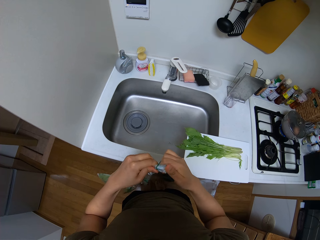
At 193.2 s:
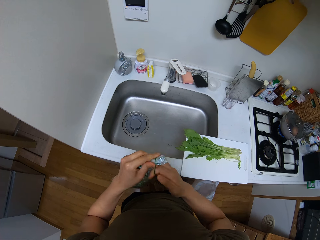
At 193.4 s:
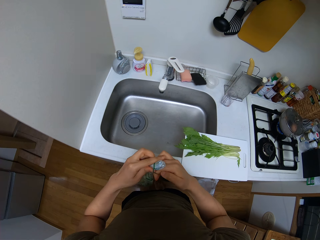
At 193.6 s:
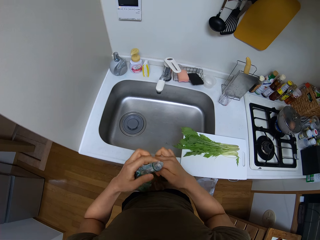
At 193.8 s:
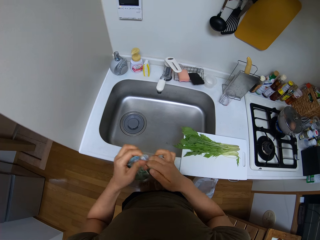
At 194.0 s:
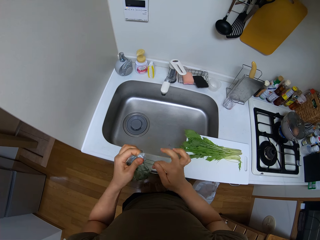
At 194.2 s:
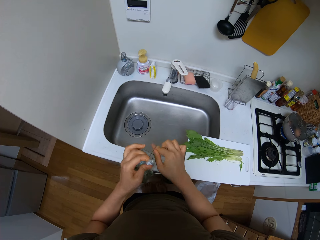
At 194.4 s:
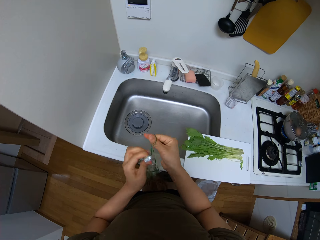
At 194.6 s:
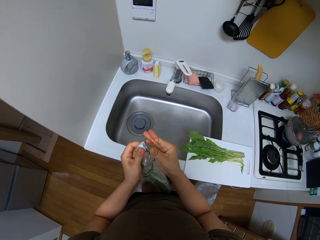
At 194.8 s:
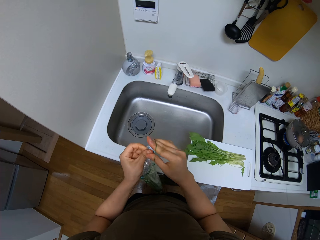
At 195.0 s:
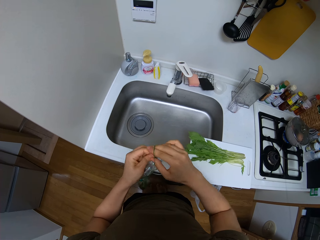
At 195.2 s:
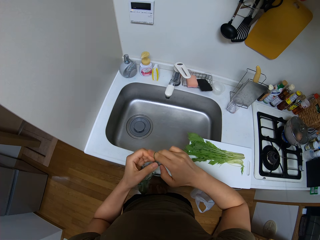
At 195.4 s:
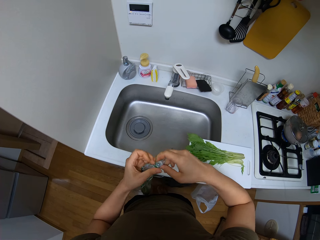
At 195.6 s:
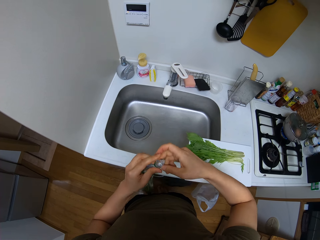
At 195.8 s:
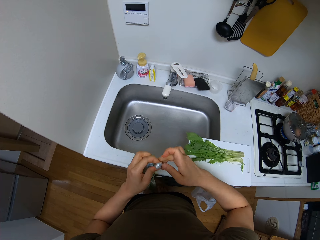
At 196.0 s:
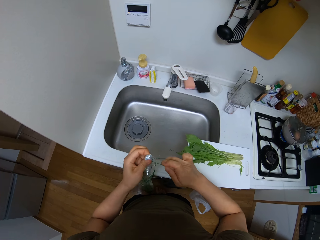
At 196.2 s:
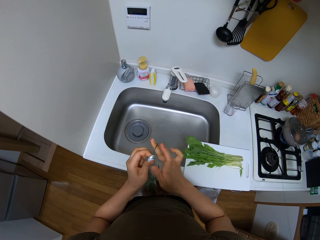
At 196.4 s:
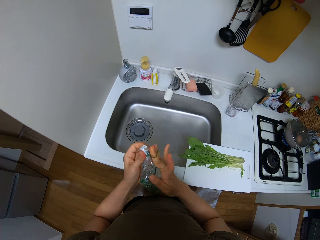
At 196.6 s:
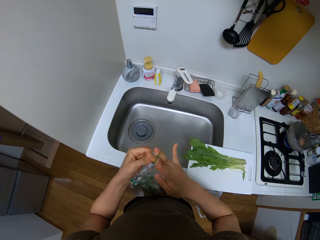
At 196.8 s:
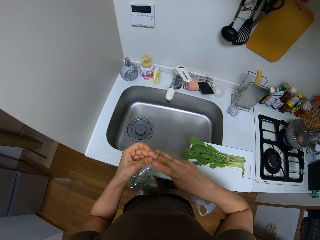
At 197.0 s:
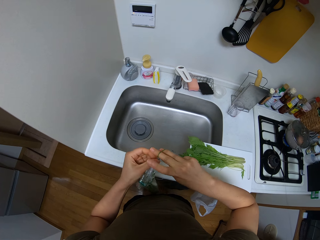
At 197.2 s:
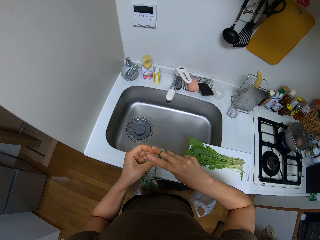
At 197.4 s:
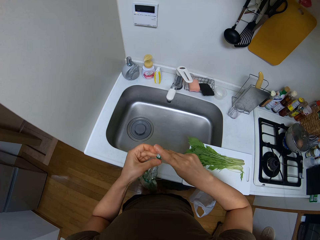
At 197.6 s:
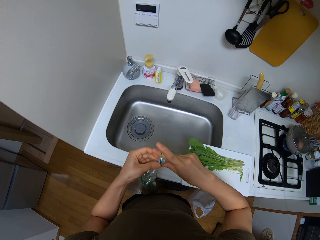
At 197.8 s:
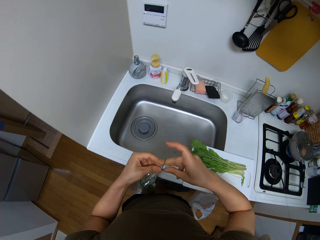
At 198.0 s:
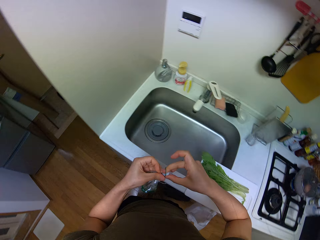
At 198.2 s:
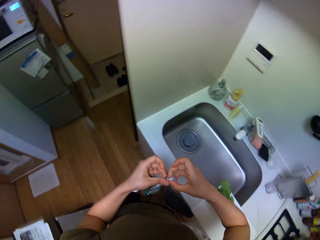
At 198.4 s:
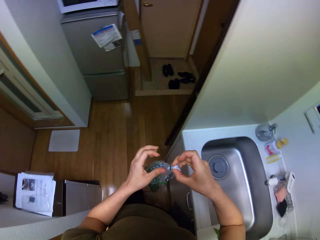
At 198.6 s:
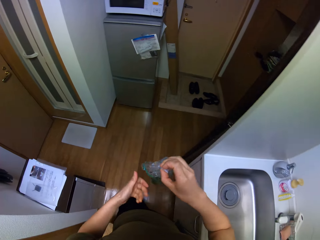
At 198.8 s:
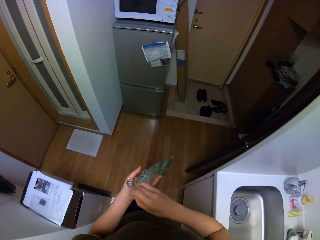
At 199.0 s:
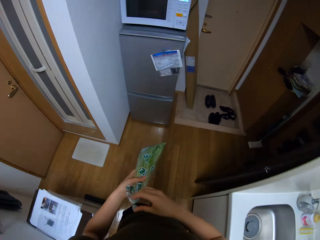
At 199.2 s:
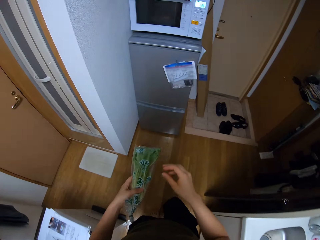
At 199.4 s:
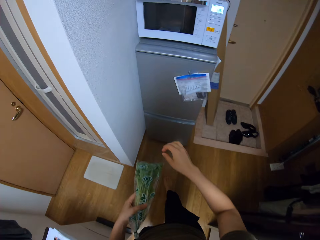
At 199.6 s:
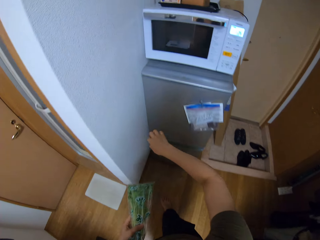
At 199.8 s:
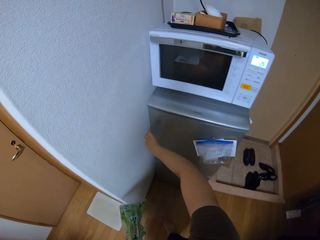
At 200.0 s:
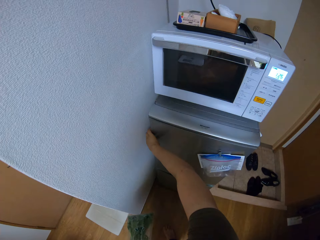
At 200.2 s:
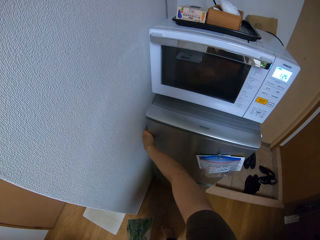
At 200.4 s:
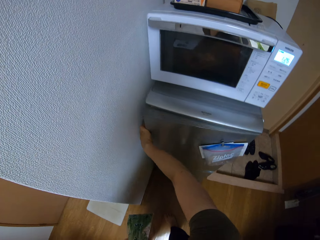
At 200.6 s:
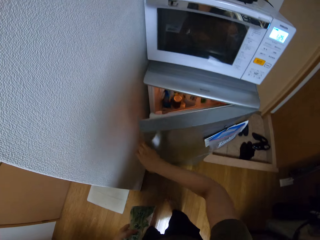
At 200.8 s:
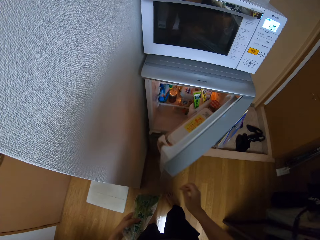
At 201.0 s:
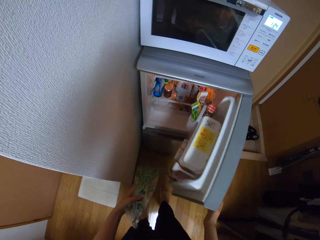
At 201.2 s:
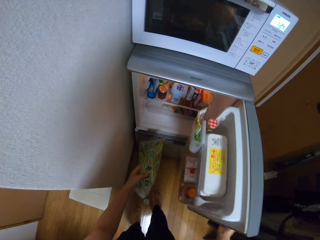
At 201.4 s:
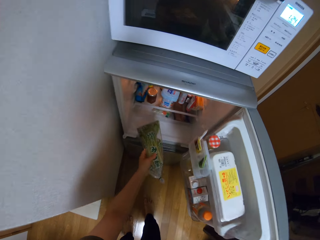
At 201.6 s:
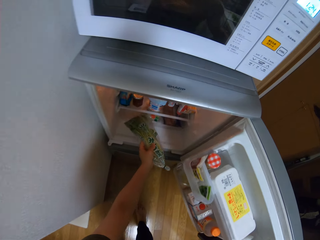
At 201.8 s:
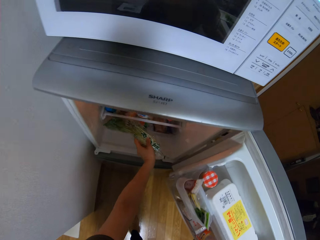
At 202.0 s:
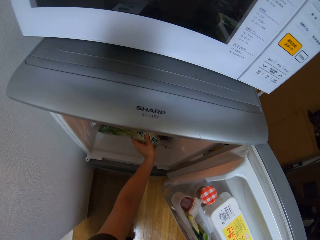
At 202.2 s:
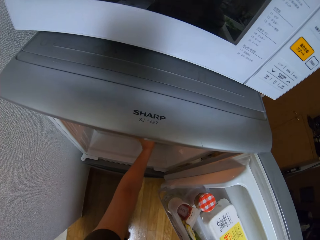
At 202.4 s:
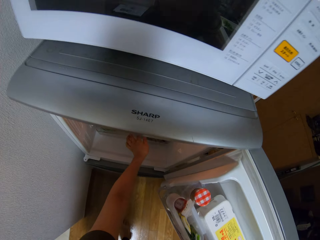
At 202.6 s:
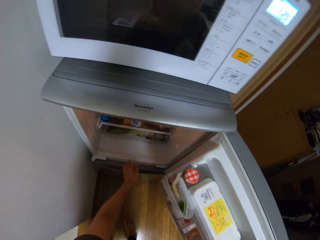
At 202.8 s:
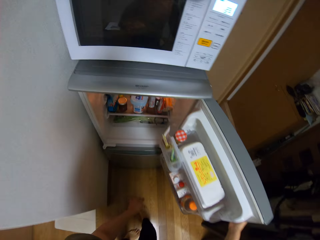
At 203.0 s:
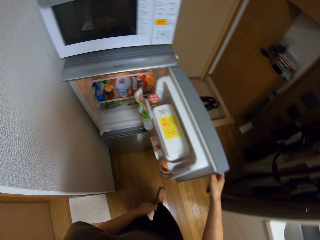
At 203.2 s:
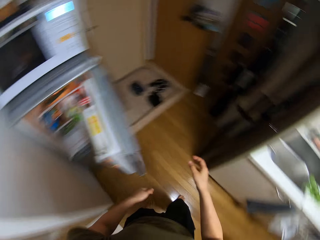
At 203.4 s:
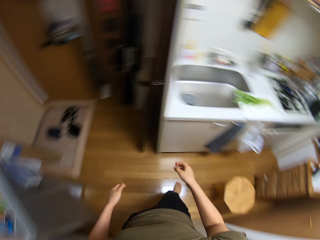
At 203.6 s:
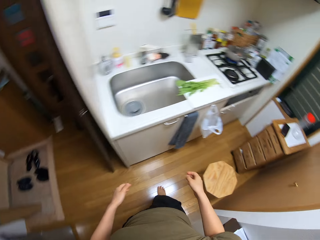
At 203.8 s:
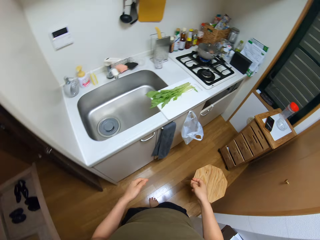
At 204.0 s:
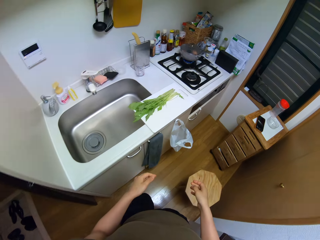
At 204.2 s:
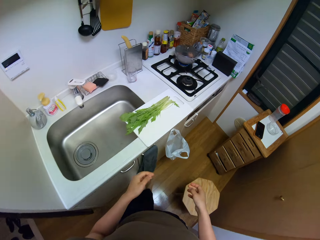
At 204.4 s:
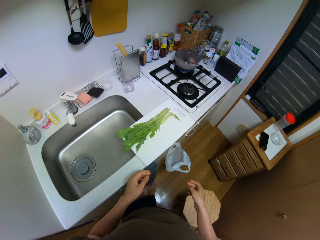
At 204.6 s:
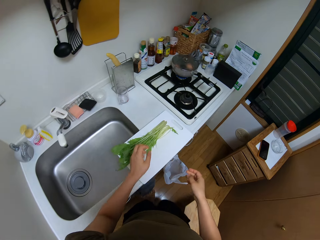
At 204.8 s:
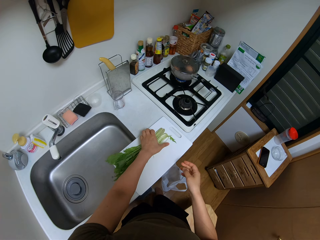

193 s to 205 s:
The camera wearer wraps the packet. They walk. They open the fridge. They put the packet of vegetables in the fridge. They close the fridge. They walk.

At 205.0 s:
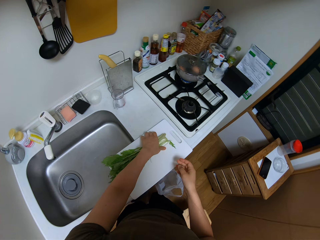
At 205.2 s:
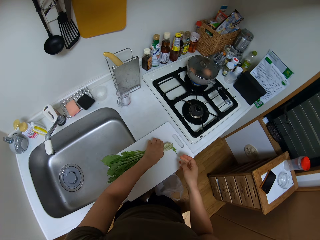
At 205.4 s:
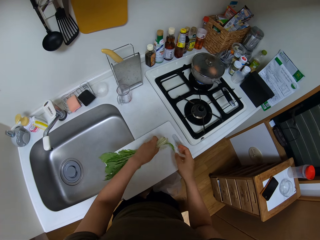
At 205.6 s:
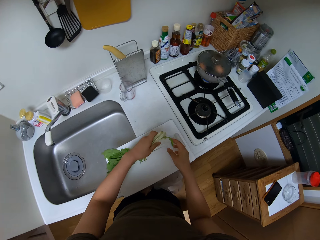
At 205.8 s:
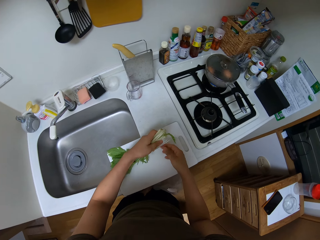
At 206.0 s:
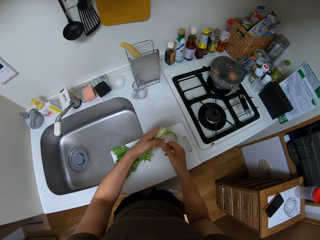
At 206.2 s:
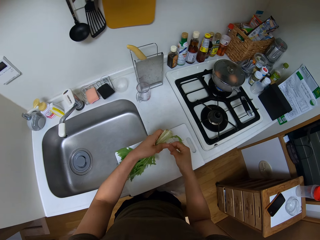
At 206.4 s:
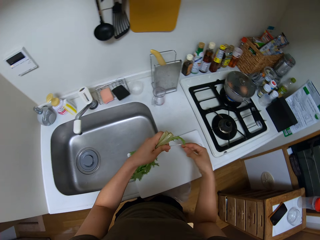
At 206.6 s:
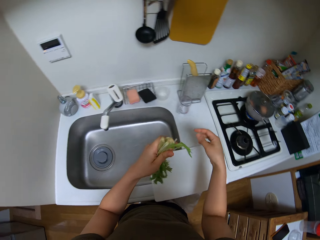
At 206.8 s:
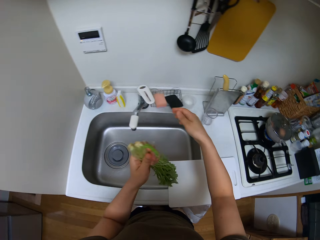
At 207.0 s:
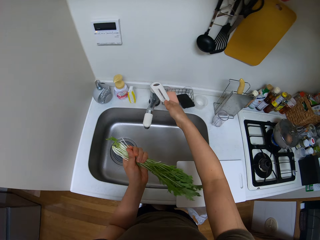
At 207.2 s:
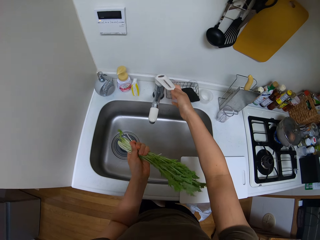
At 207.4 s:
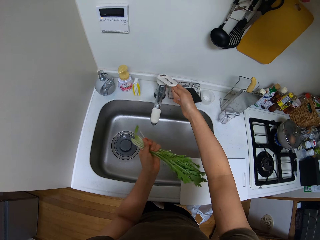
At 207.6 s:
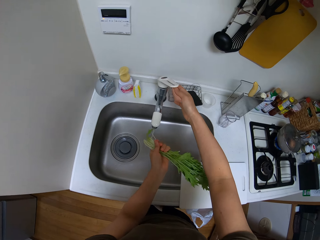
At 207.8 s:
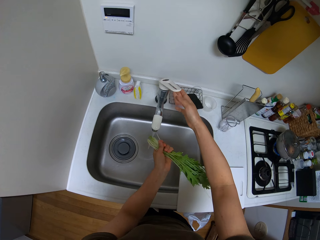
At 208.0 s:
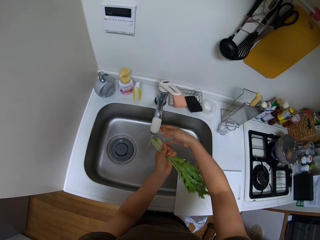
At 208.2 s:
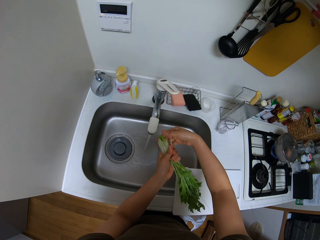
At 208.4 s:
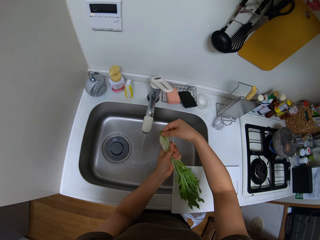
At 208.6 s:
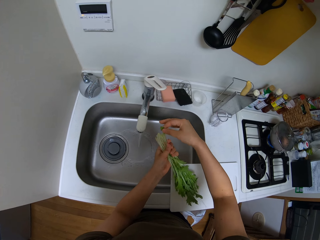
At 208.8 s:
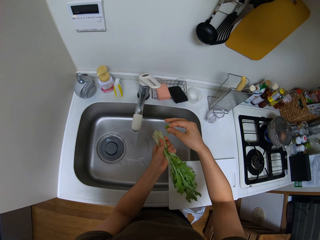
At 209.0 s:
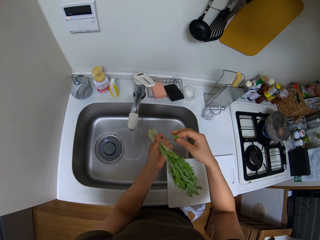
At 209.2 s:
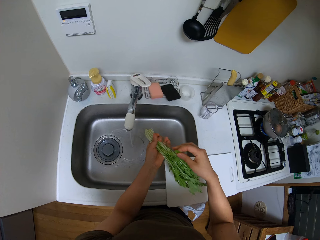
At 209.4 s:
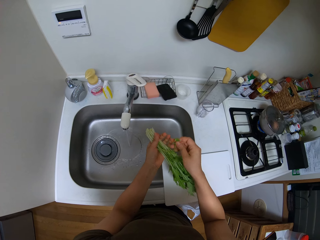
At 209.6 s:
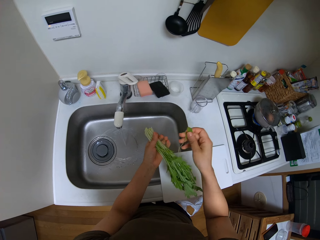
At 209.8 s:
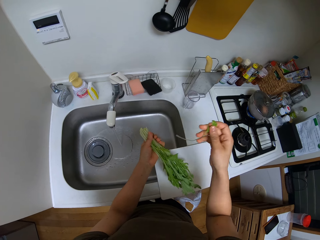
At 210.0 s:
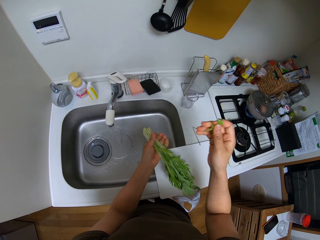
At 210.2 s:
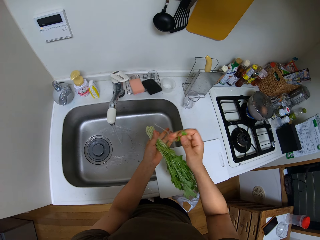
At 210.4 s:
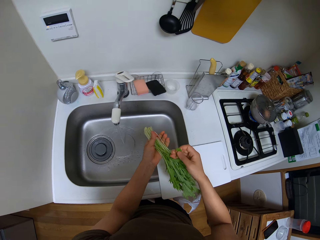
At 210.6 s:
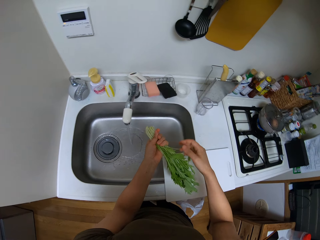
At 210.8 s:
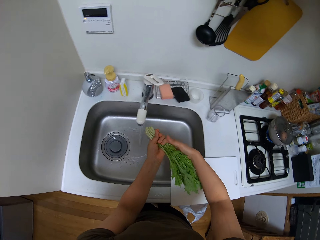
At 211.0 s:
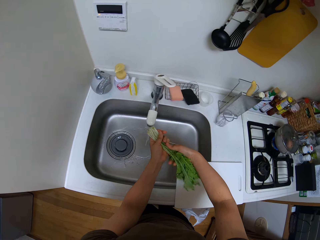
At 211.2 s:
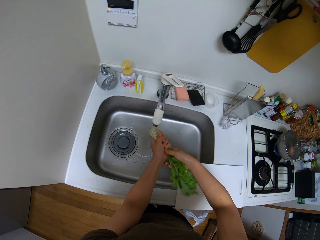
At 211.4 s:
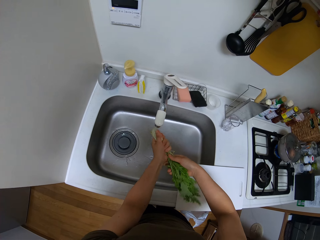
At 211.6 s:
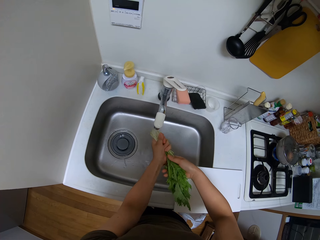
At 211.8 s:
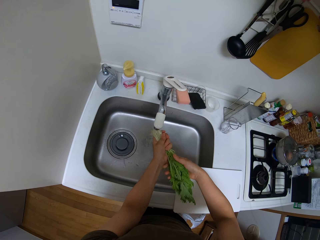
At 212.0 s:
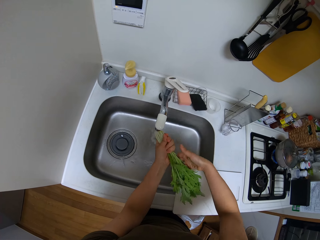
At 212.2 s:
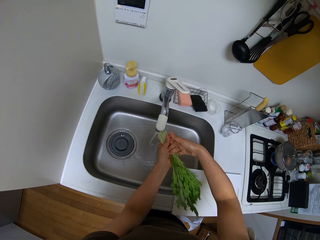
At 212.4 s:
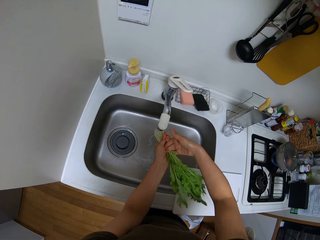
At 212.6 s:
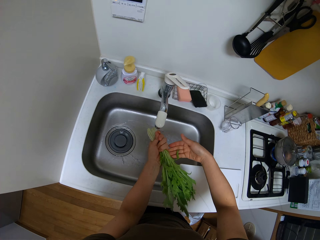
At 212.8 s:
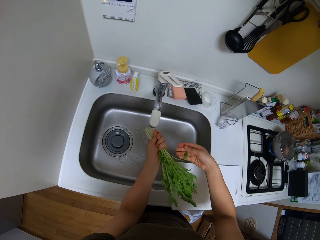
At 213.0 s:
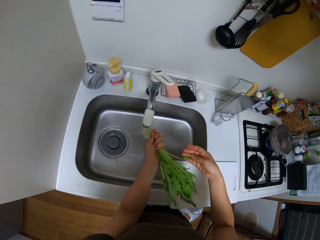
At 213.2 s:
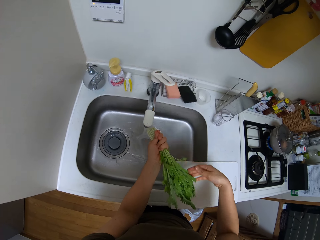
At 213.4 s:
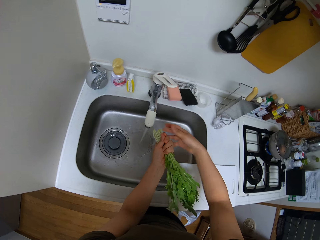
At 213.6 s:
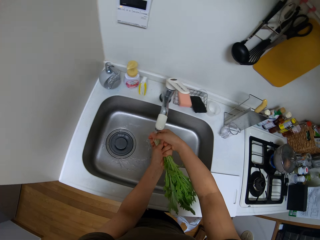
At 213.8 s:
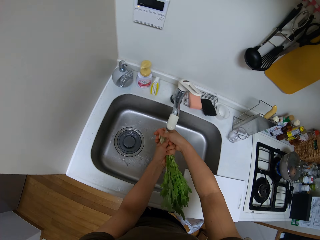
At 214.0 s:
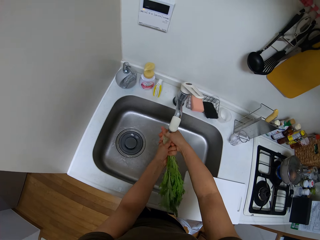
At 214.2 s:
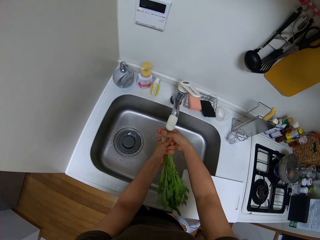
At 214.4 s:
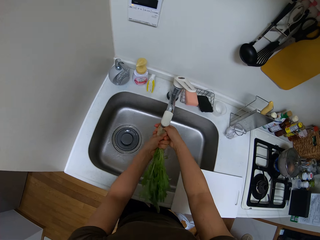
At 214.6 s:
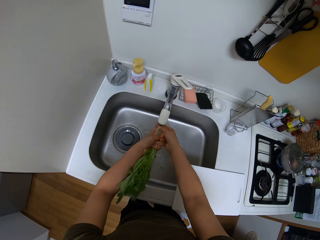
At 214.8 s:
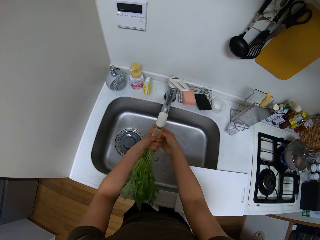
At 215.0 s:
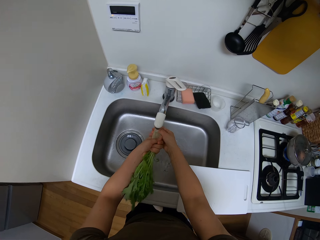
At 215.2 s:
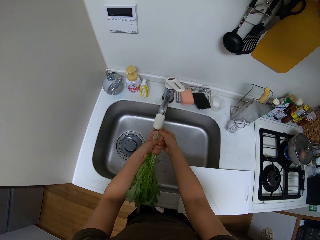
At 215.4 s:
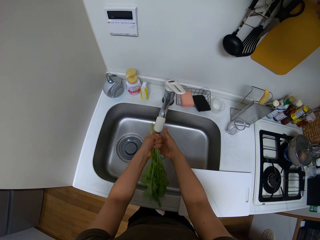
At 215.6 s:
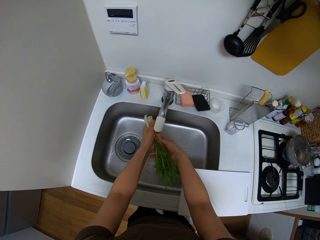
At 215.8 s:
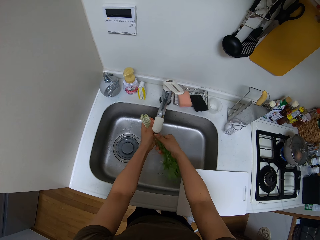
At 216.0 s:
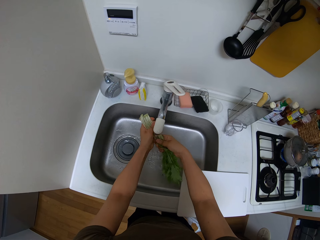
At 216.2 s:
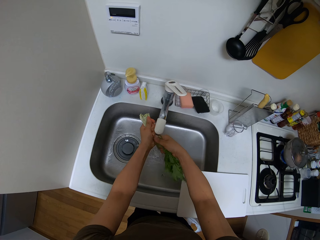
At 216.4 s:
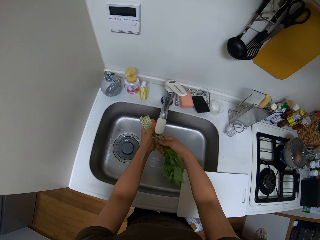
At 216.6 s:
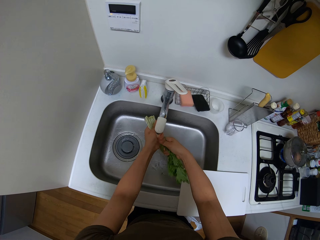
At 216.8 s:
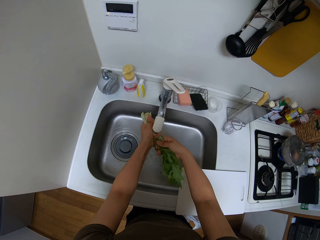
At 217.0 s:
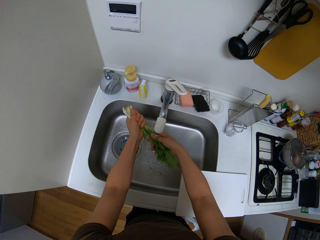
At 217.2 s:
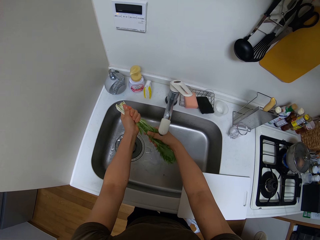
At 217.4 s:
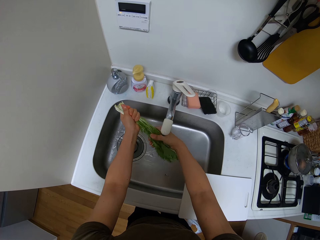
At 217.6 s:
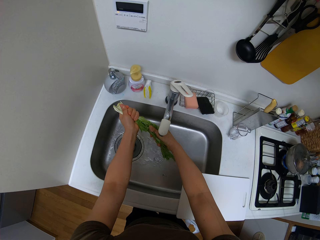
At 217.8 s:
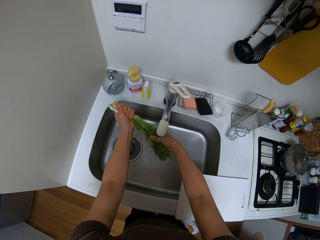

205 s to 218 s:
The camera wearer picks the vegetables. They open the tap. They arrange the vegetables. They wash the vegetables.
